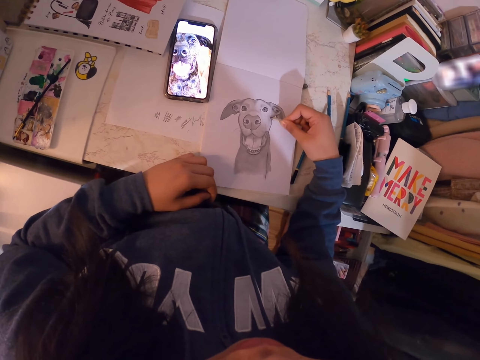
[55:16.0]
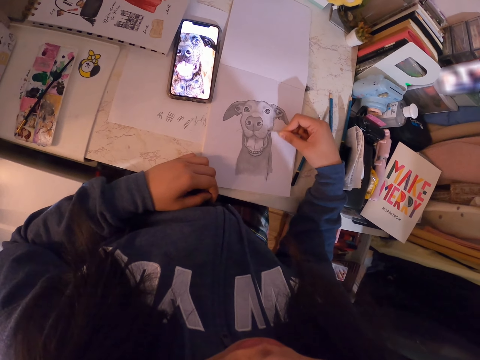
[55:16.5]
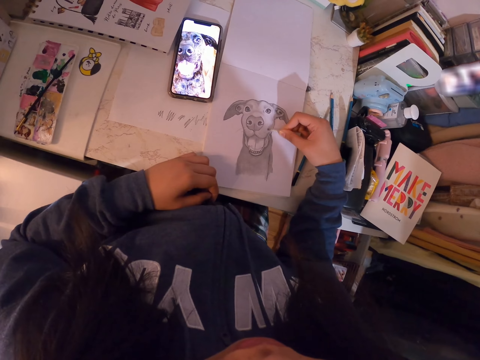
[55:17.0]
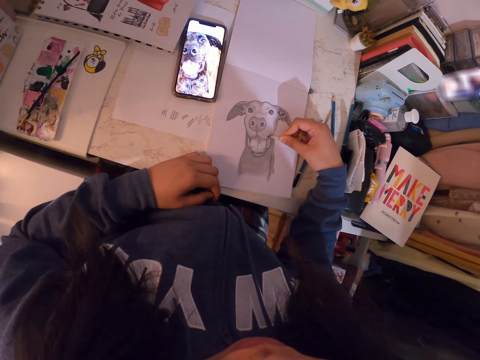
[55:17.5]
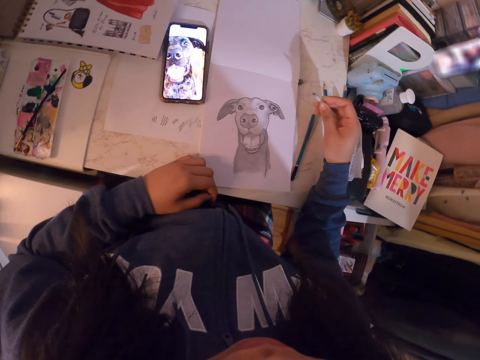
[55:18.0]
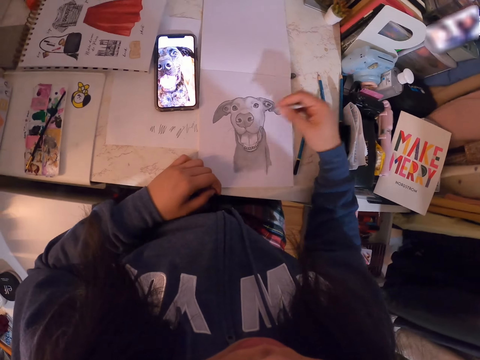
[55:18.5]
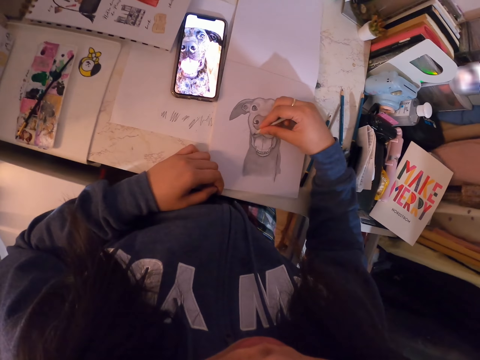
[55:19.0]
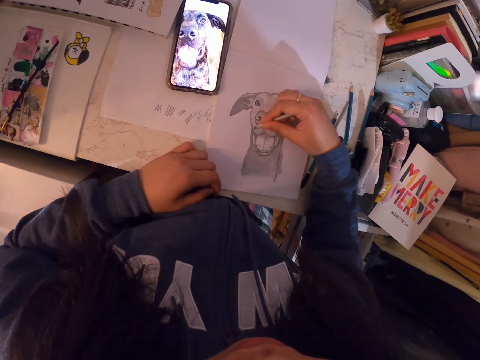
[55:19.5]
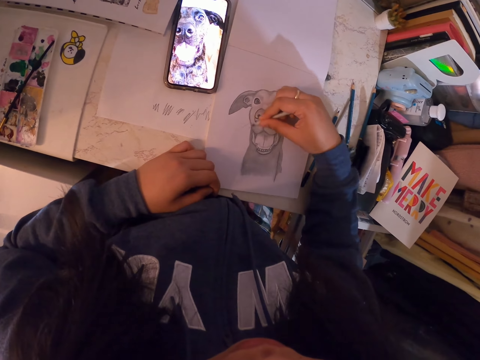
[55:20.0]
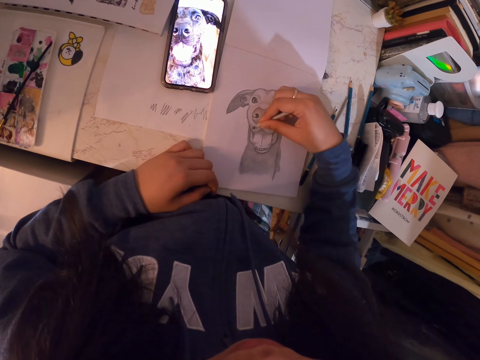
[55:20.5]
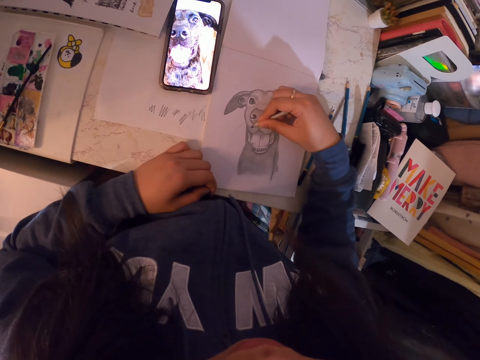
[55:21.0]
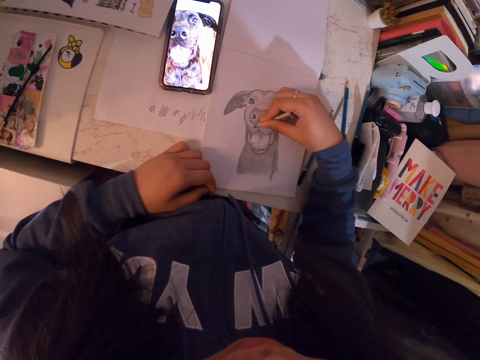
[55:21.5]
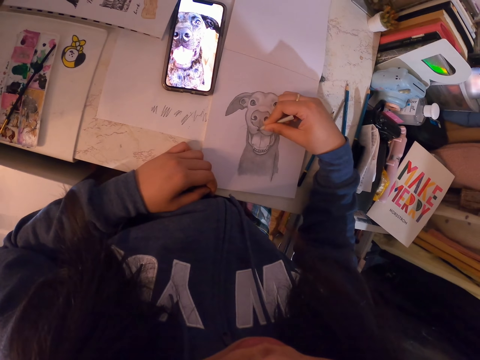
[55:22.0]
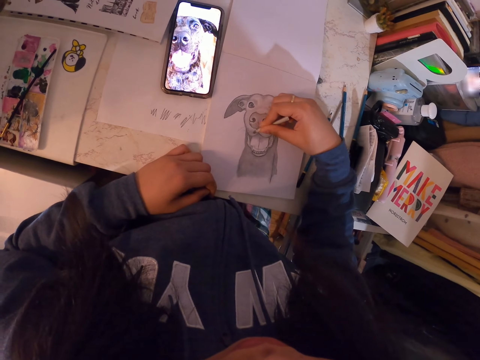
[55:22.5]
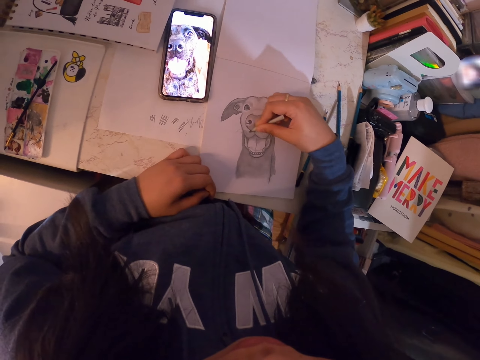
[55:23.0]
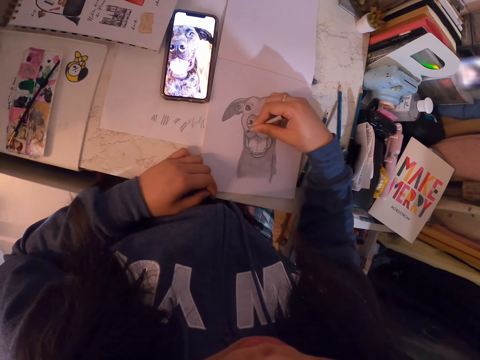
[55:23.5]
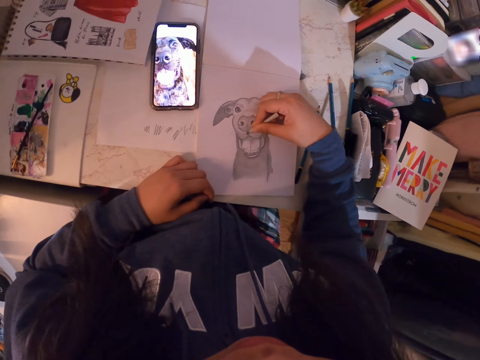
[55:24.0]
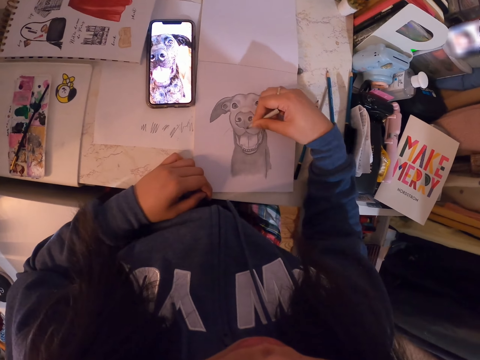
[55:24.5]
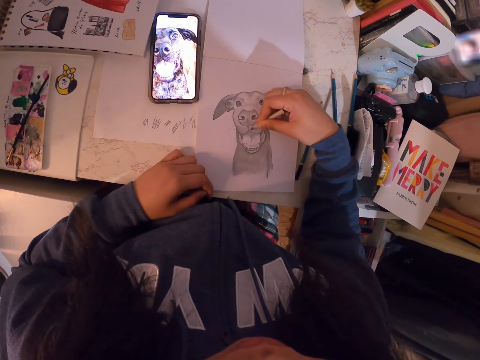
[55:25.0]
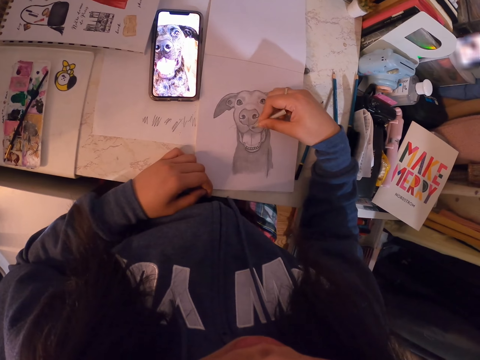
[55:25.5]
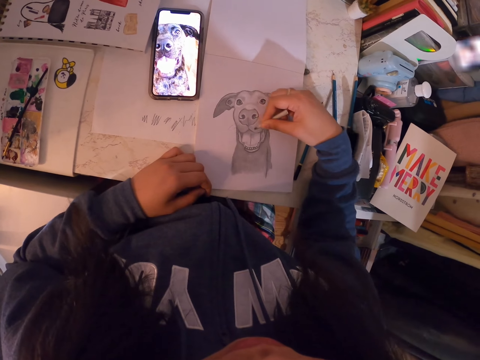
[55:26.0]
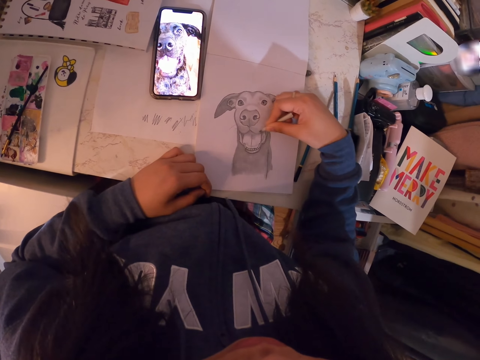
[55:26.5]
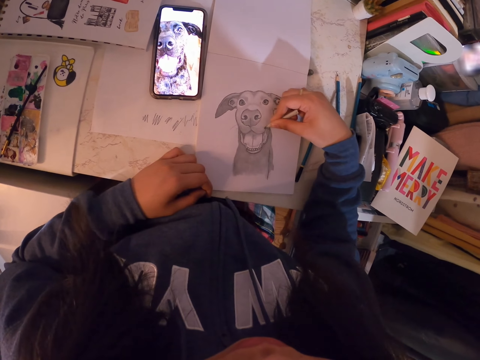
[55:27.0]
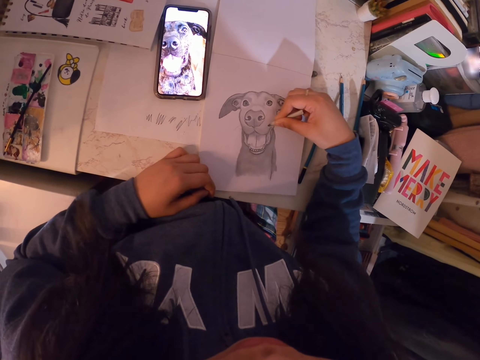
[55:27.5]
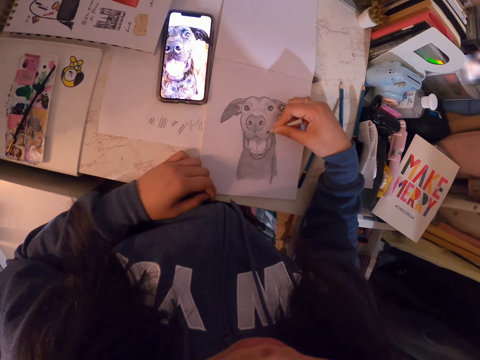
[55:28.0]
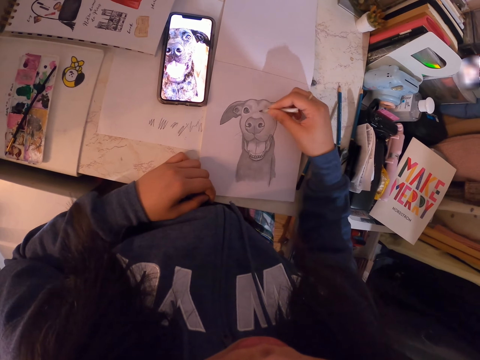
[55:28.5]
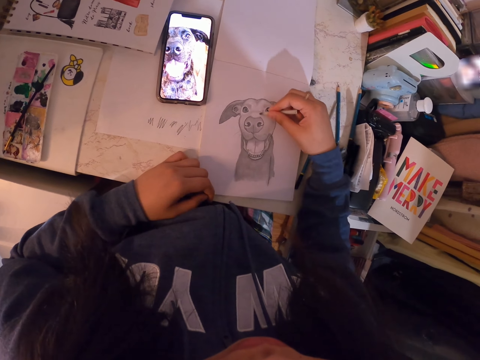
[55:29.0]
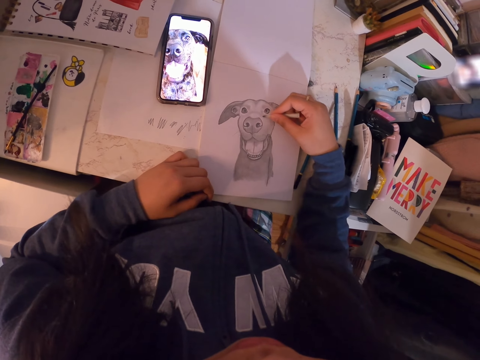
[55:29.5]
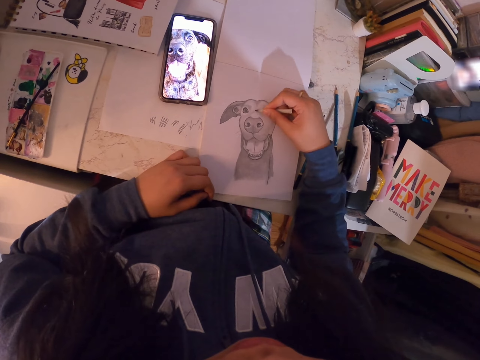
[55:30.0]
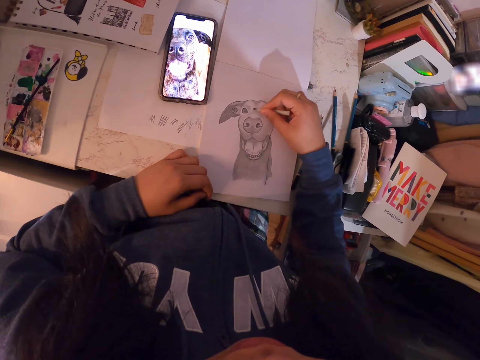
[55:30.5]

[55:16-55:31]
The camera wearer looks at the drawing. They draw on the paper.

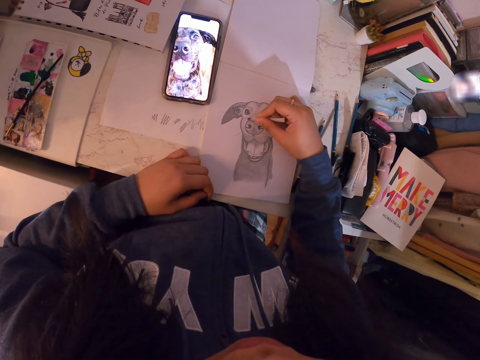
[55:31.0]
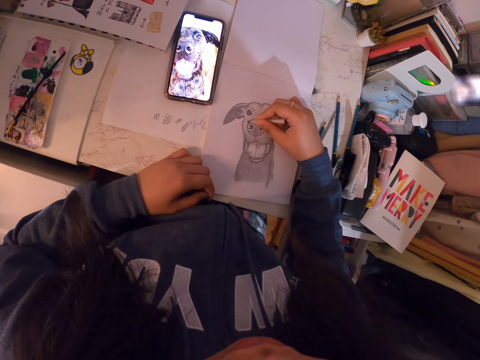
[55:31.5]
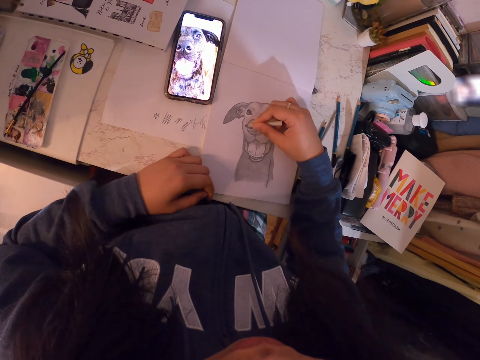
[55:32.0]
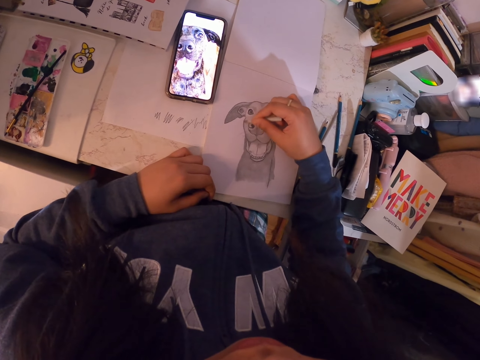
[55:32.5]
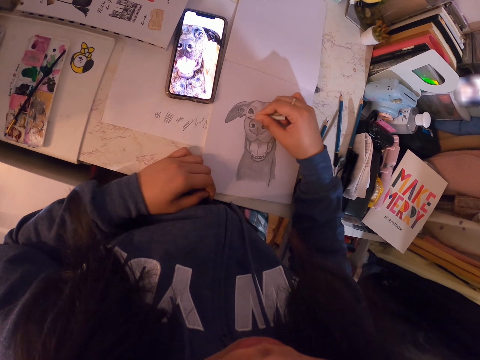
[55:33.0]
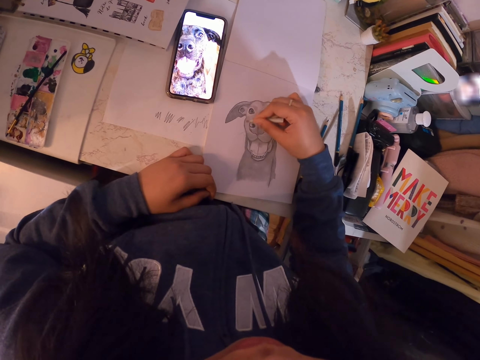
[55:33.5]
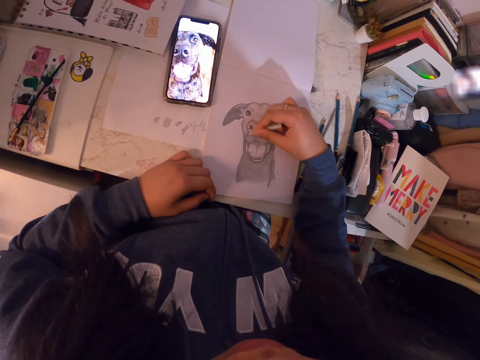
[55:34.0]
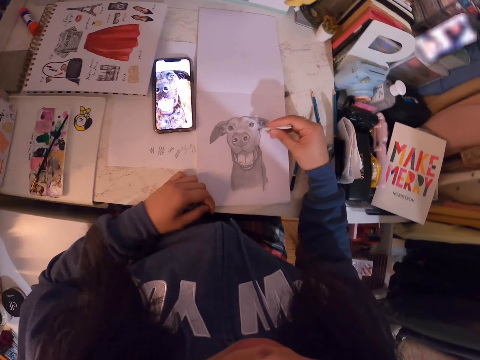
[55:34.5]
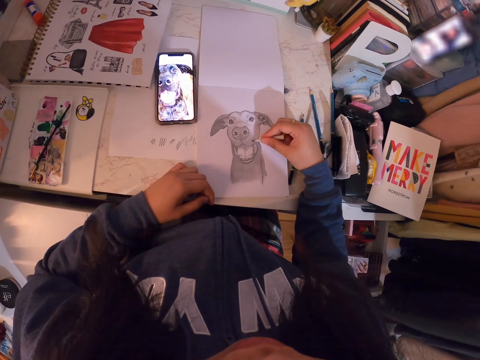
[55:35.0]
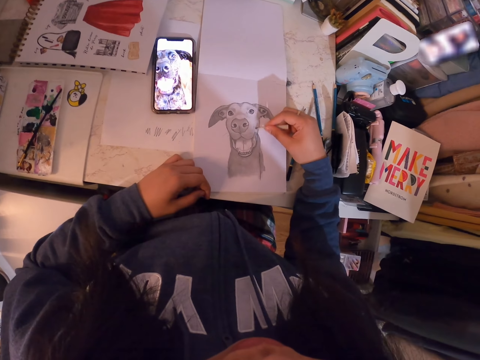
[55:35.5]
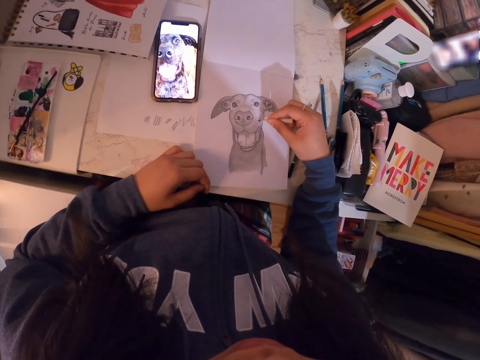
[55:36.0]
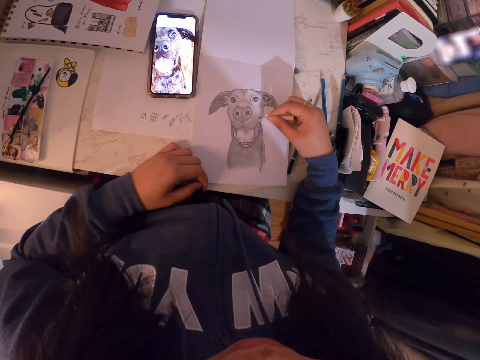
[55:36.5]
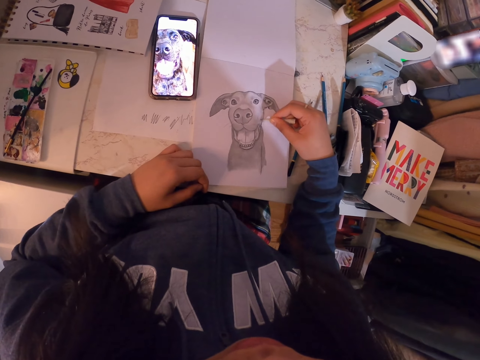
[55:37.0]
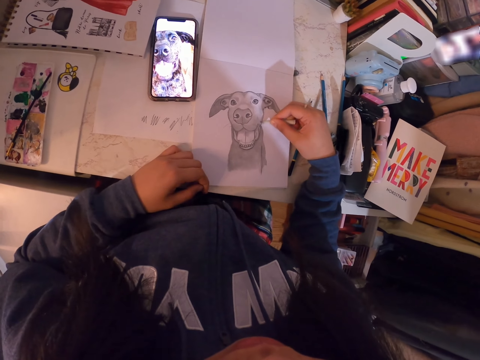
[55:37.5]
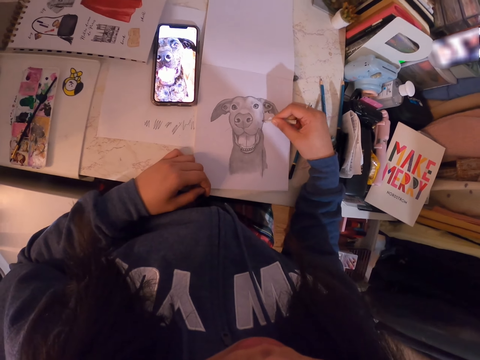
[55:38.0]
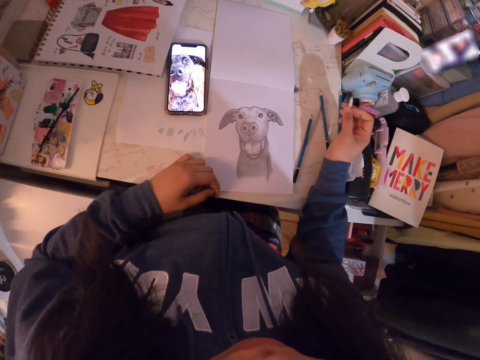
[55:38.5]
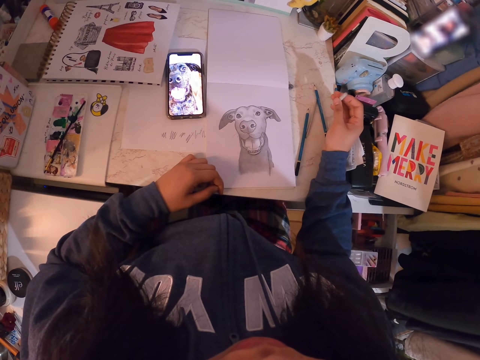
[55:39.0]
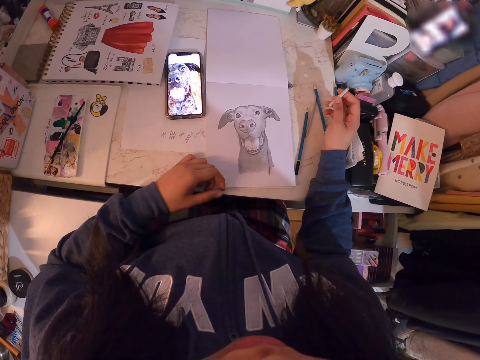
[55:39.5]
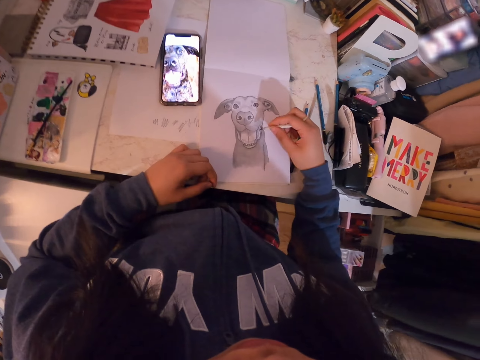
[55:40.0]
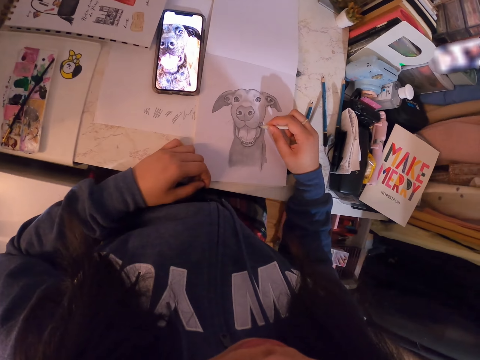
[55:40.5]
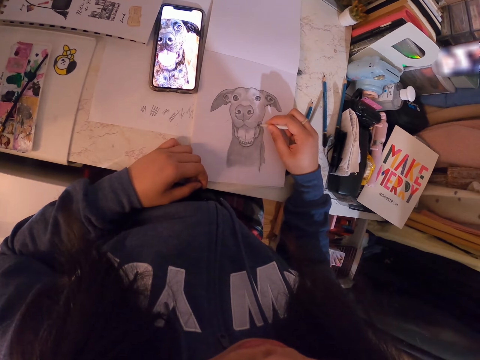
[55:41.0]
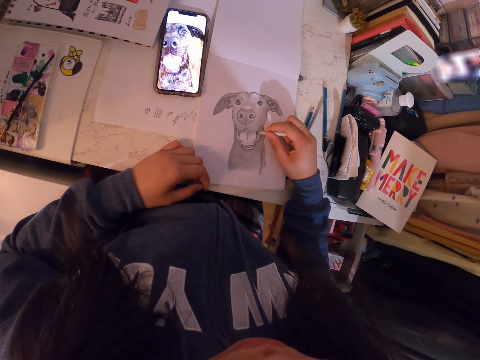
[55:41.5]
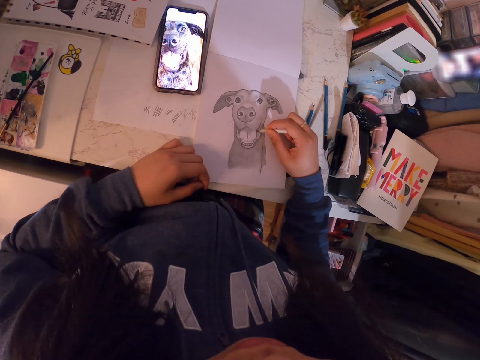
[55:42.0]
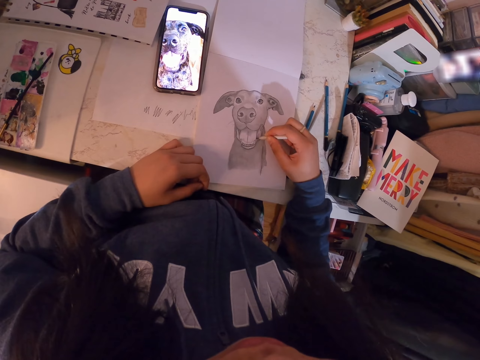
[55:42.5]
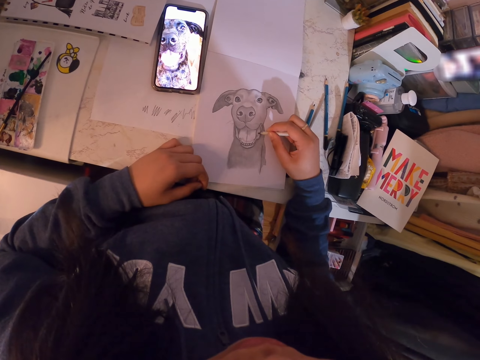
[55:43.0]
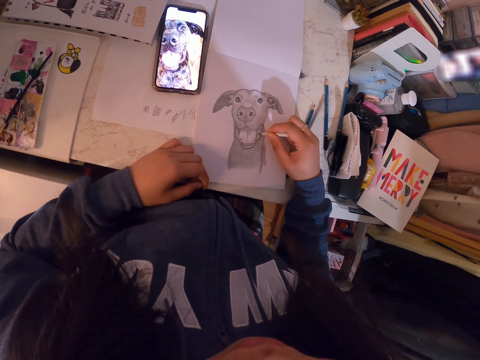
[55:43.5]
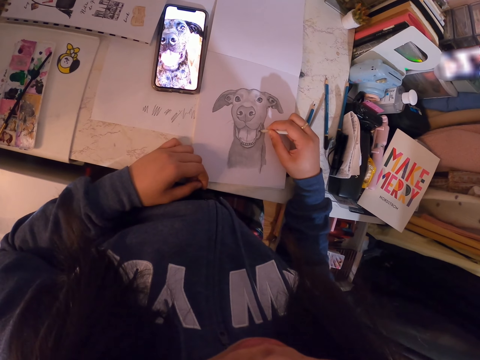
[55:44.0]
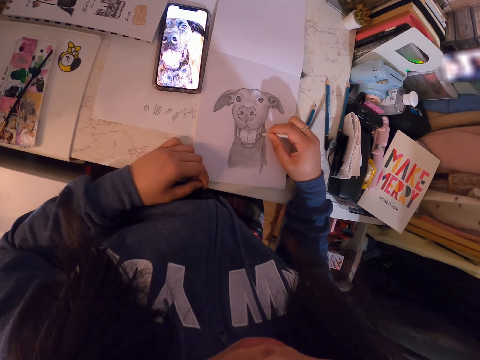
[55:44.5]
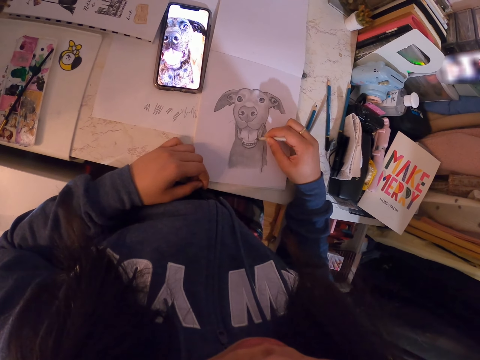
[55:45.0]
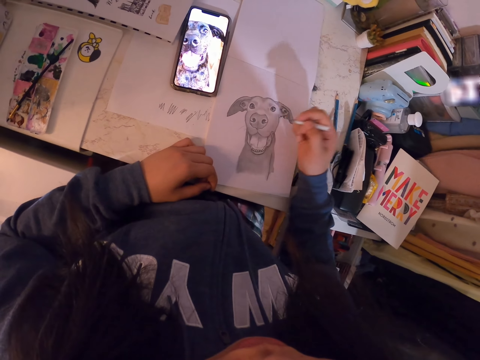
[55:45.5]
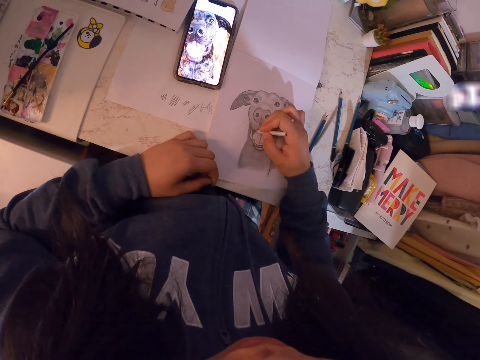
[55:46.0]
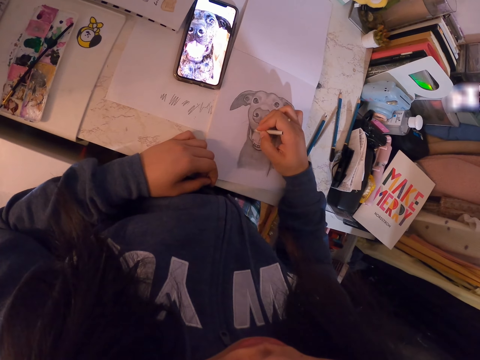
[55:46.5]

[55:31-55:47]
The camera wearer looks at the drawing. They draw on the paper. They look at the drawing. They draw on the paper.
